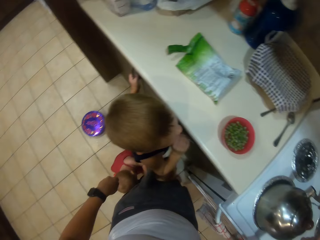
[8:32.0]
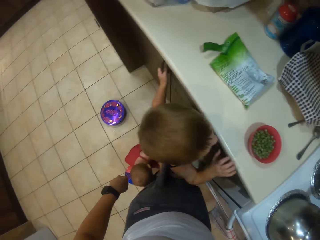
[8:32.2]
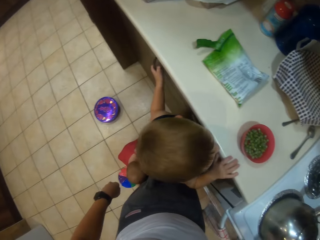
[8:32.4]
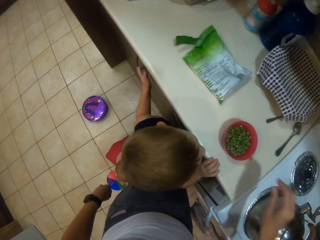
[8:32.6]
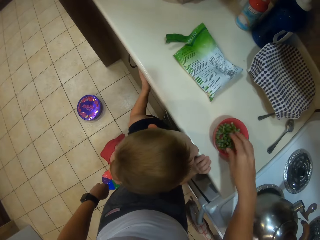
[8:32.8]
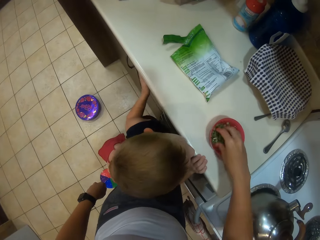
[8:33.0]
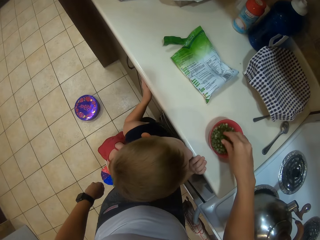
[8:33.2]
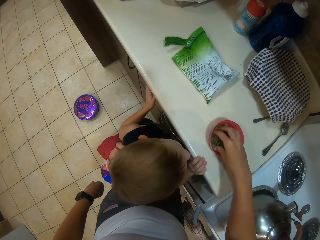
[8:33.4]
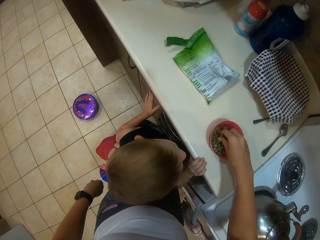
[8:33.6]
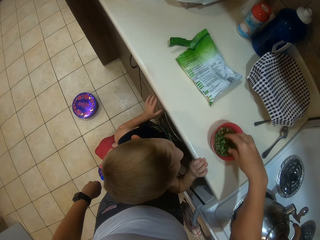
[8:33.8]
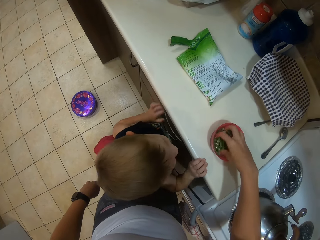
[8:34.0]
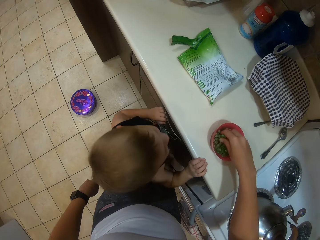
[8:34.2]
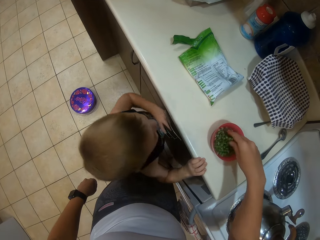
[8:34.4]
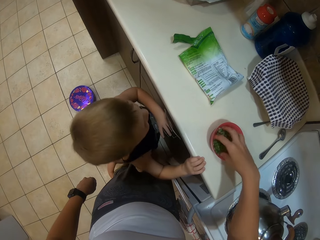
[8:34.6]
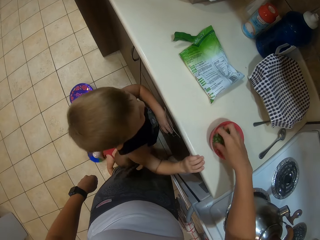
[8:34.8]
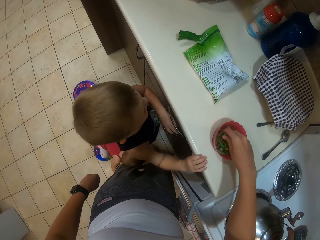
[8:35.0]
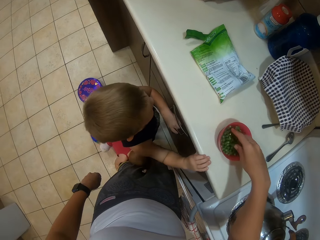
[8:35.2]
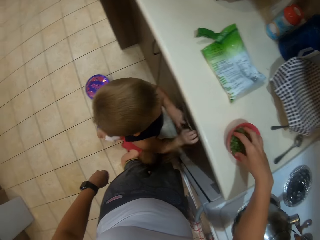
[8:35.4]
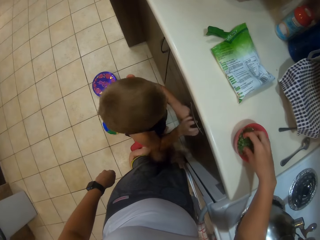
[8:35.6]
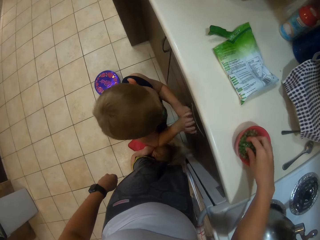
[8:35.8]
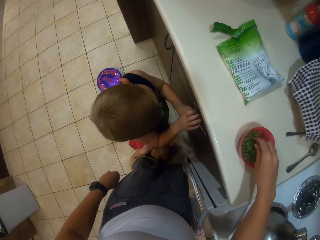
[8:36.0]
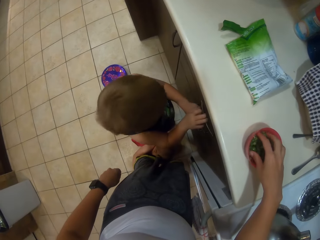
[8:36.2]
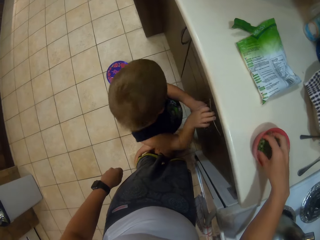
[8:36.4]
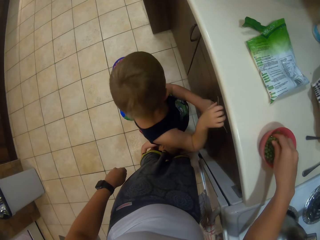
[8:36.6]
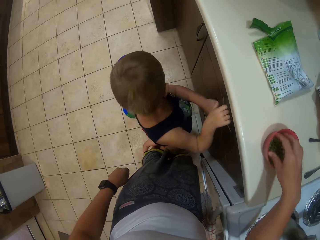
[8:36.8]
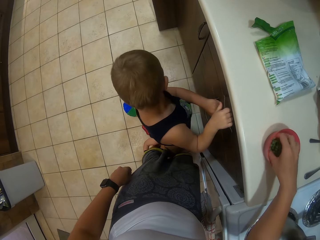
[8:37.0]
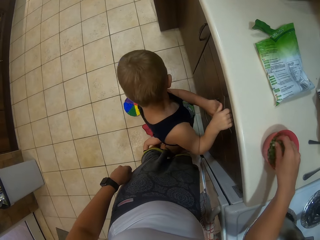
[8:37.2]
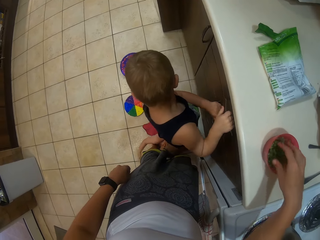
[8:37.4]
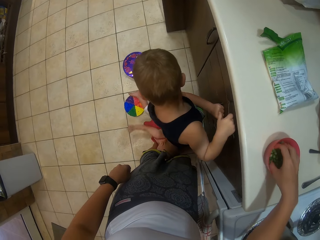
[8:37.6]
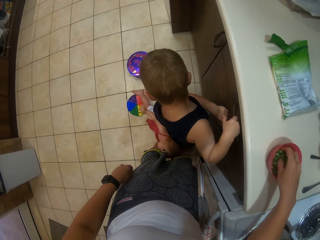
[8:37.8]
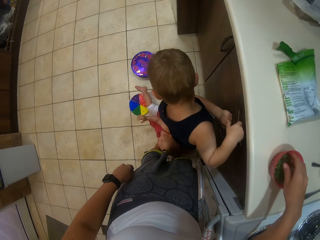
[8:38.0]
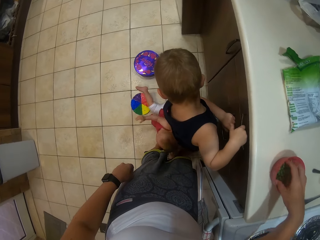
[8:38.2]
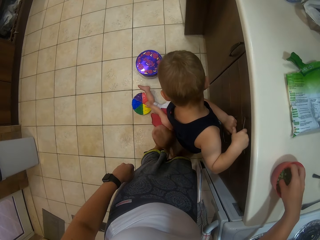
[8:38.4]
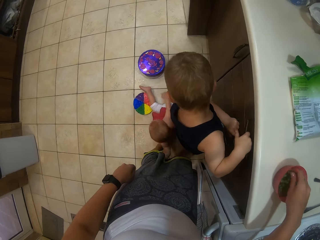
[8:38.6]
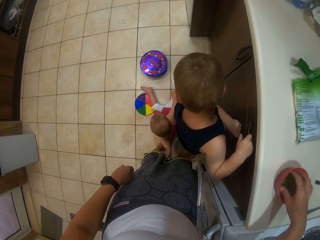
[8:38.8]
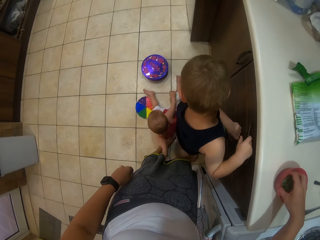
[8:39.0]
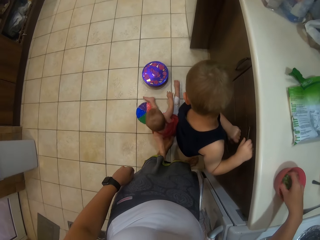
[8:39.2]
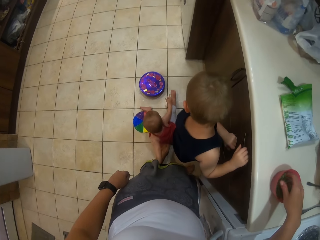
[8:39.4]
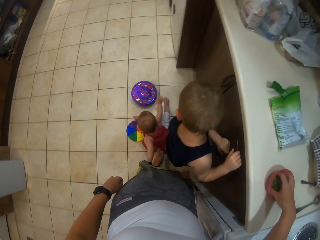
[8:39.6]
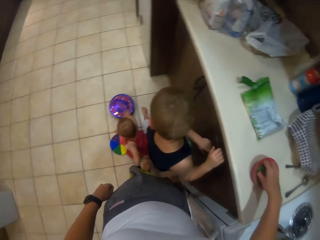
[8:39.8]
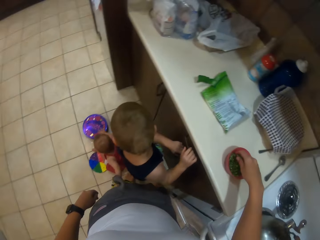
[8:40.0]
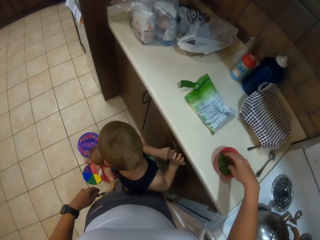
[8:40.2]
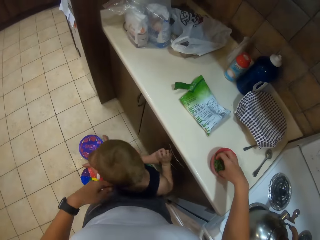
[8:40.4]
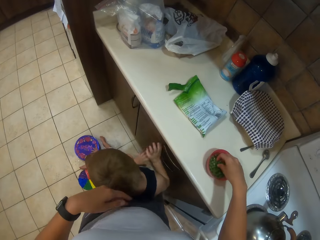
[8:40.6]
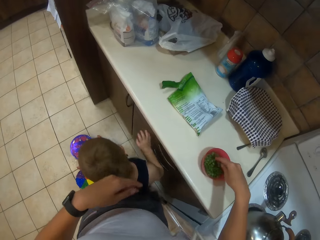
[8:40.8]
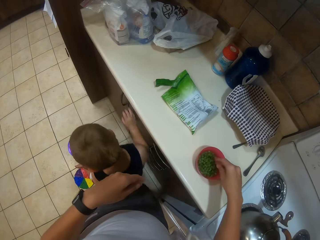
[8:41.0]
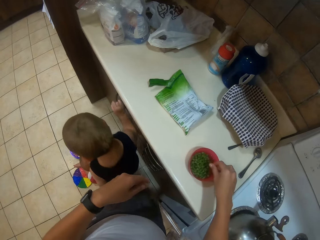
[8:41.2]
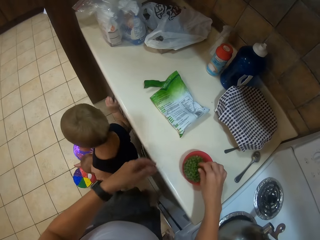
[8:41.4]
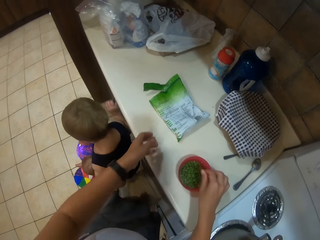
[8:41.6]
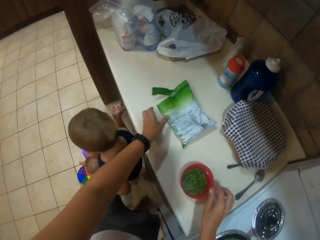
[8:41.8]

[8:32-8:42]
The camera wearer puts down the kettle. They wash the peas in the container. They stir with a hand. A child looks at another child.

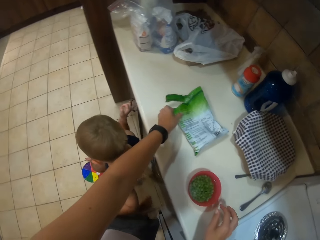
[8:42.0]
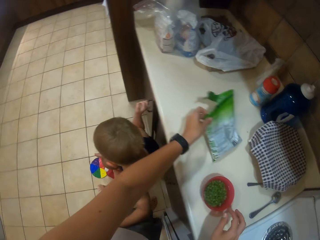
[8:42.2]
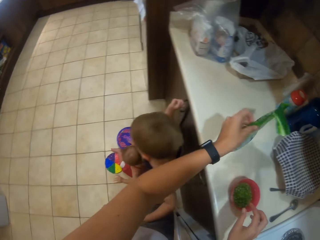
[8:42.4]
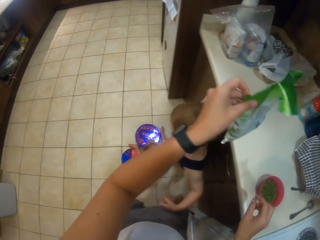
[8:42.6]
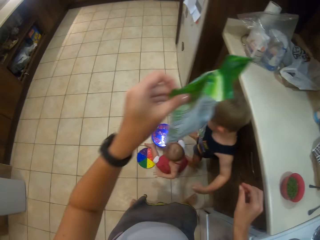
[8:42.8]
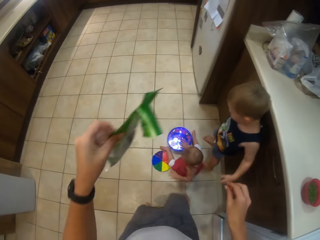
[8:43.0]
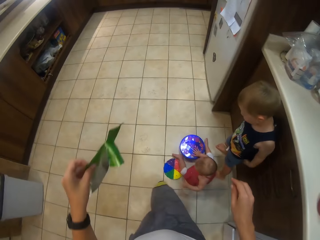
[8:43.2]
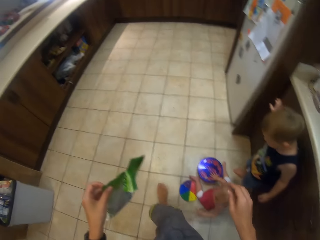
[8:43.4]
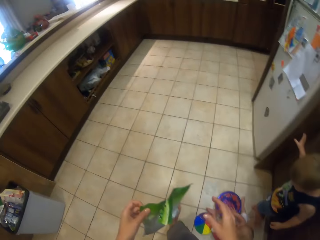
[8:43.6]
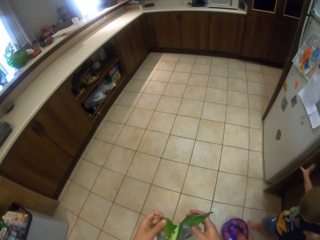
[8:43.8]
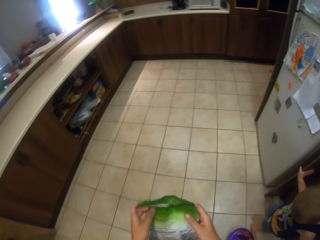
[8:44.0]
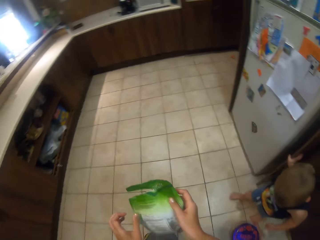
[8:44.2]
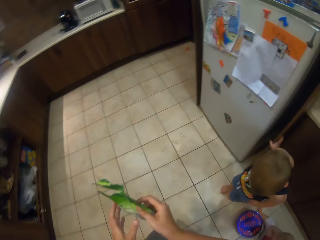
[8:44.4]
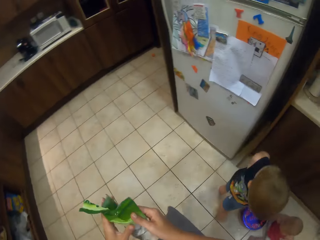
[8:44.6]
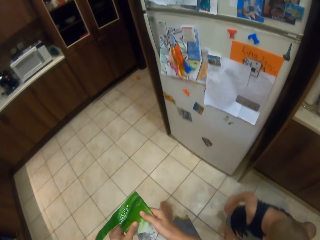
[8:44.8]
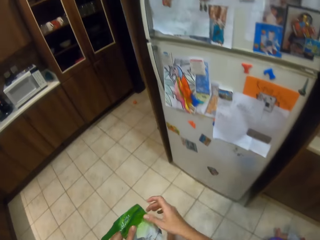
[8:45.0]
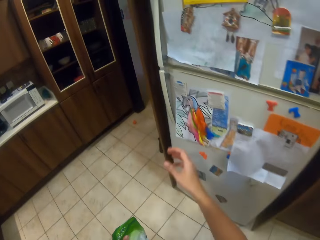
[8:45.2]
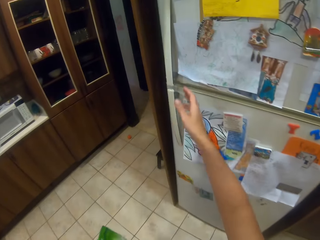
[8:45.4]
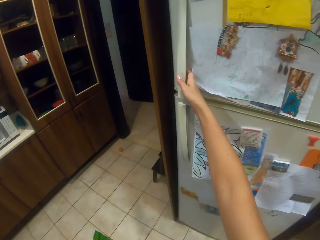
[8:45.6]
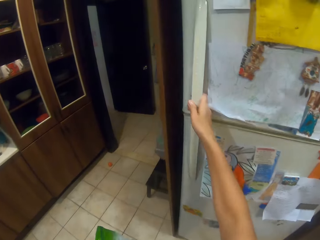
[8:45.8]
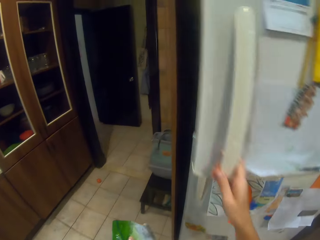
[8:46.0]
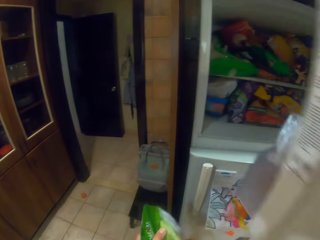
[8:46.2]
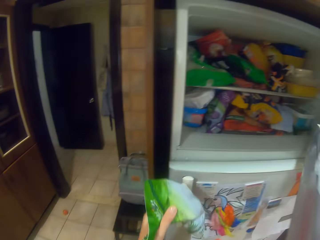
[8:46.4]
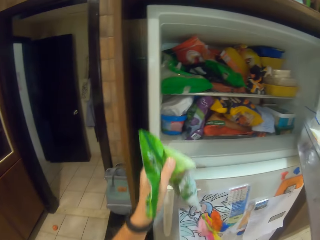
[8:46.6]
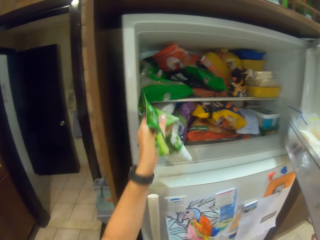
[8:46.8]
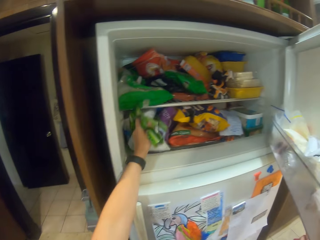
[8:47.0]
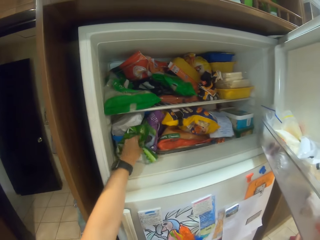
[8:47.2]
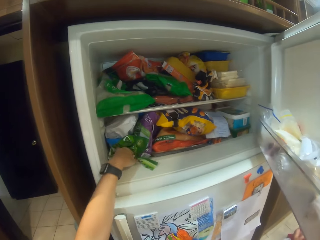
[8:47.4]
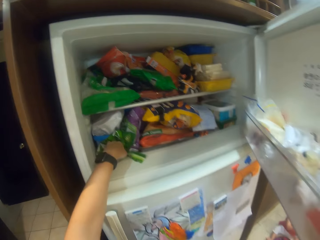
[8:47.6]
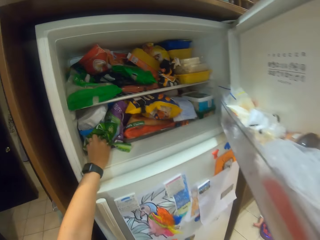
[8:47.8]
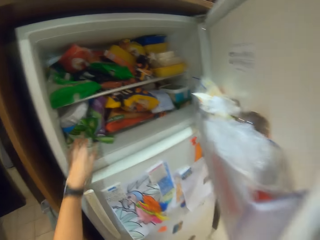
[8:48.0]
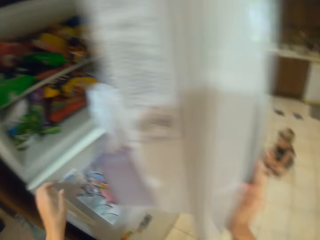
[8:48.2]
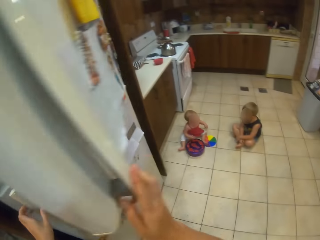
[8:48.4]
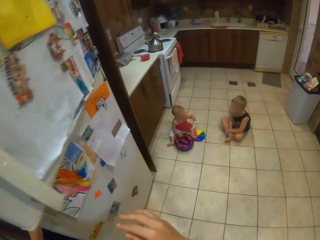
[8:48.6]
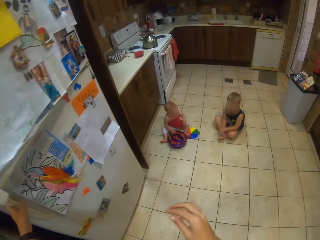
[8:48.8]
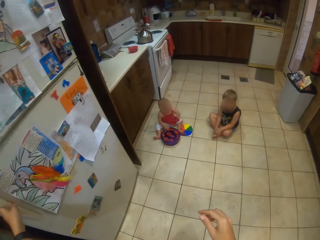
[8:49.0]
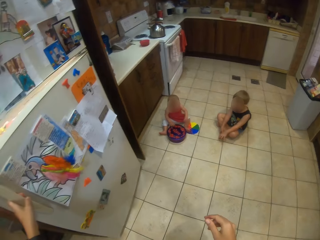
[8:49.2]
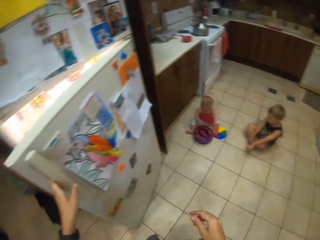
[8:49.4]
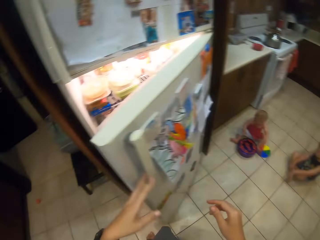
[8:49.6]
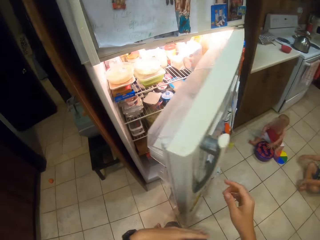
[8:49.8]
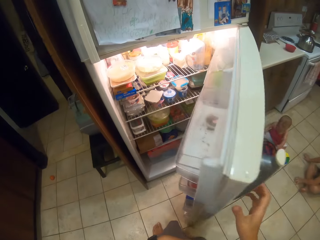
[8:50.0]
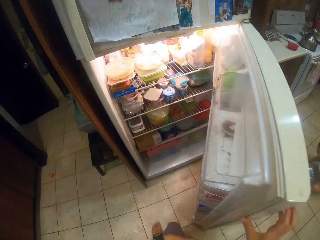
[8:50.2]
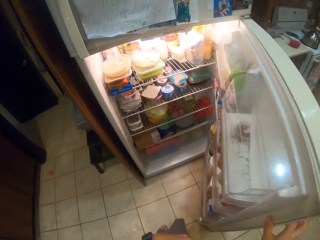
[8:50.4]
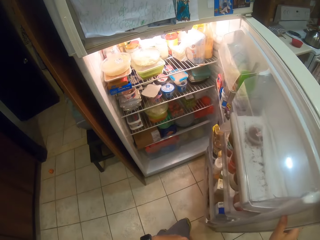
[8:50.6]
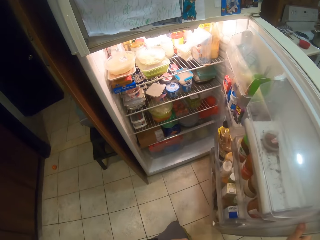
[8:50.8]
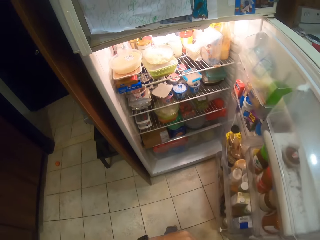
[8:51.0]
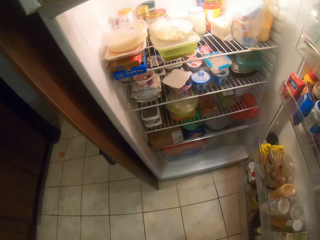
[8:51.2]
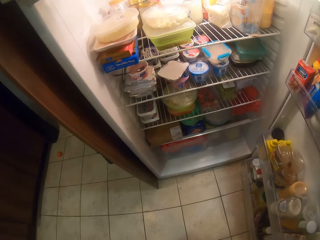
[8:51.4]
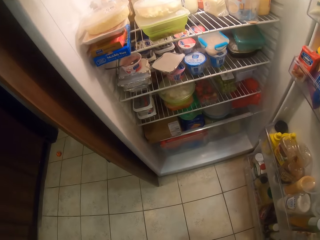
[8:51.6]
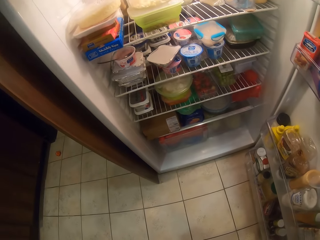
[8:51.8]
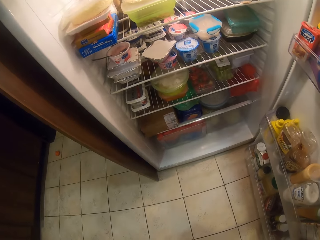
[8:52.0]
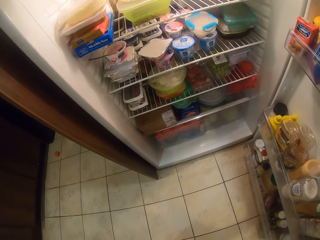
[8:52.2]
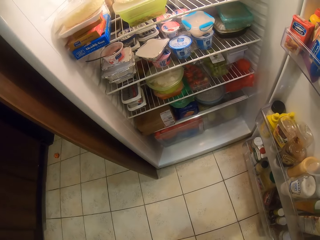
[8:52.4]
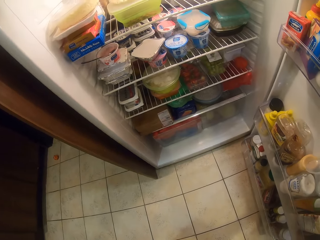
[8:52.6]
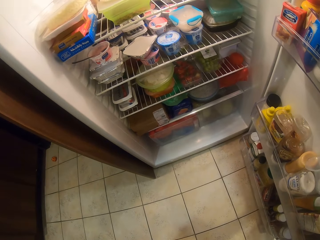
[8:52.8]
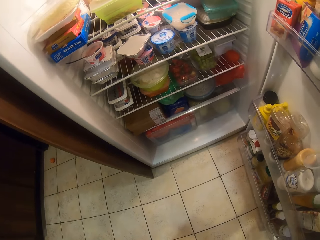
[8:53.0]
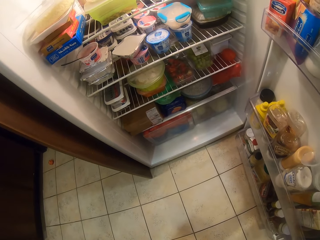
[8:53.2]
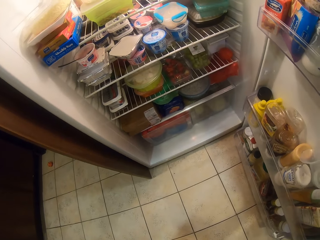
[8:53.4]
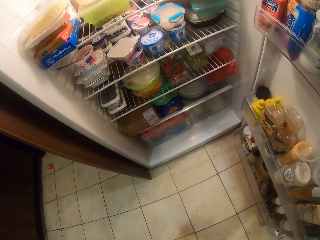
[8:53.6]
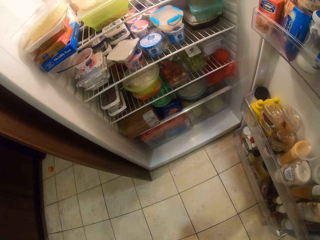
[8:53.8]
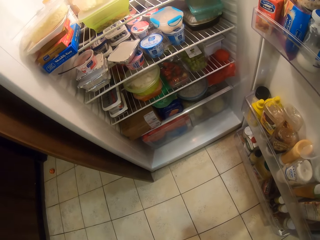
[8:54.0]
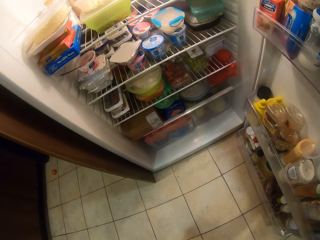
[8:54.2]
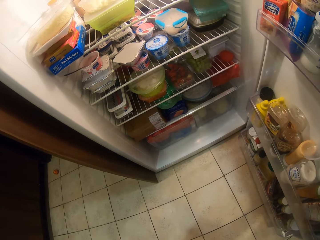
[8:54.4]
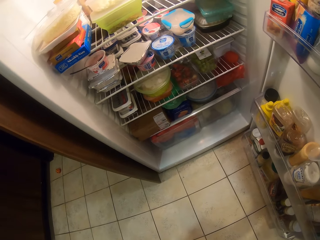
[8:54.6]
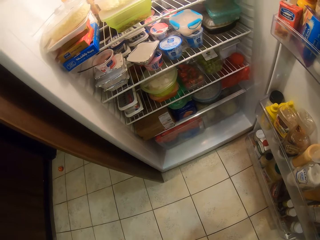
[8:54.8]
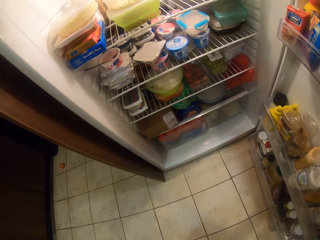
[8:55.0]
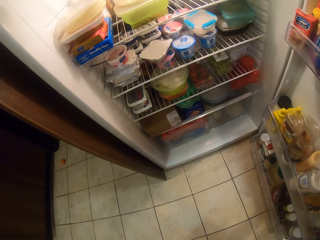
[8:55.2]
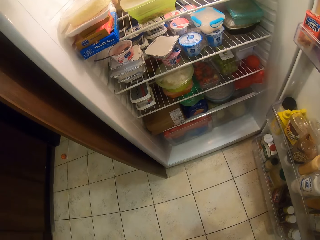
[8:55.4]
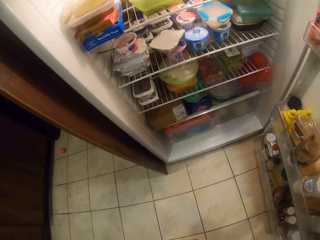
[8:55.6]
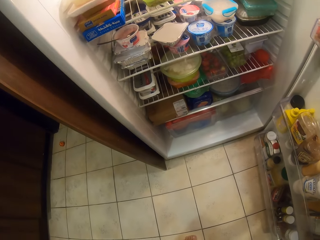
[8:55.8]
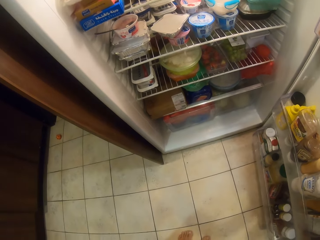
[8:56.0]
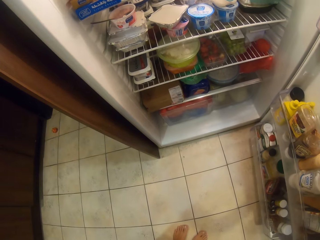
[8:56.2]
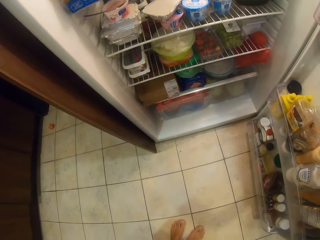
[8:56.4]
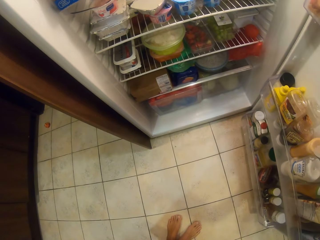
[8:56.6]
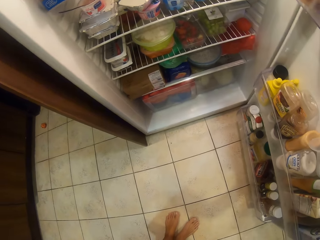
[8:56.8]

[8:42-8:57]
The camera wearer holds the plastic packet. They pick up paper. They walk around the kitchen. They open the fridge. They put the plastic packet in the fridge. They close the fridge. They open the fridge. They look inside the fridge.
